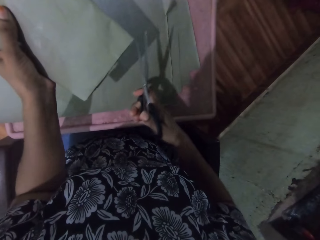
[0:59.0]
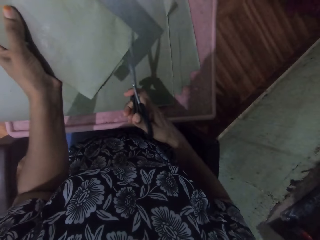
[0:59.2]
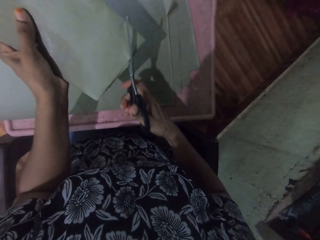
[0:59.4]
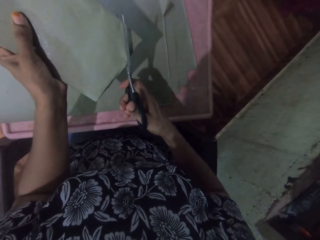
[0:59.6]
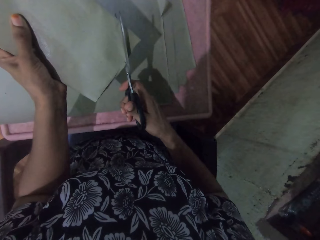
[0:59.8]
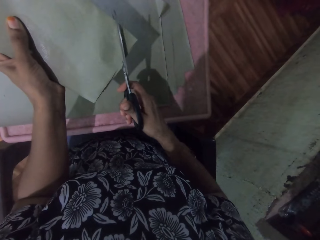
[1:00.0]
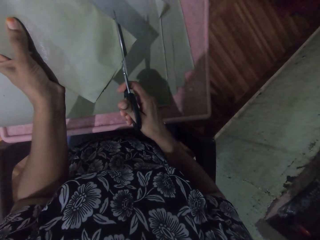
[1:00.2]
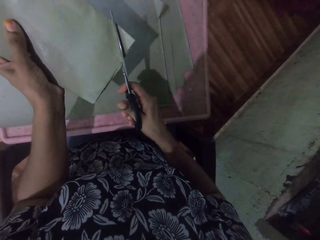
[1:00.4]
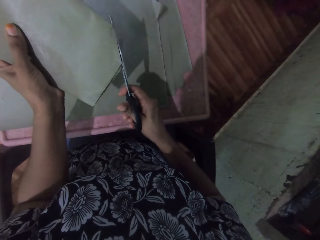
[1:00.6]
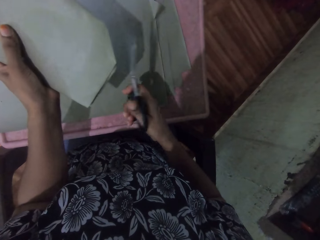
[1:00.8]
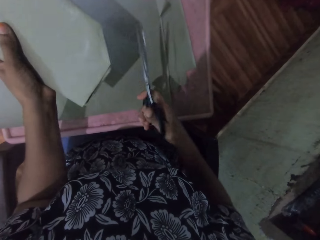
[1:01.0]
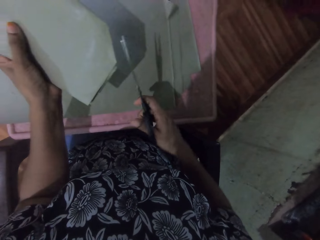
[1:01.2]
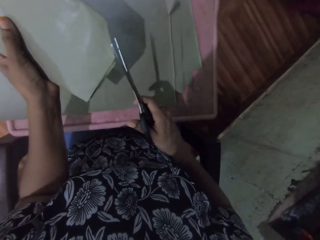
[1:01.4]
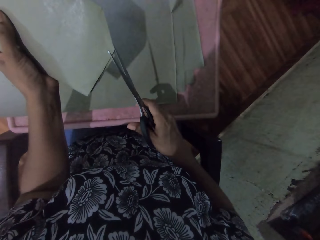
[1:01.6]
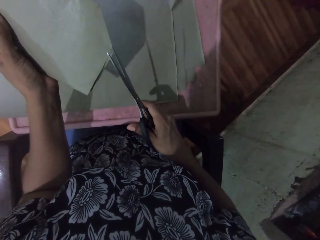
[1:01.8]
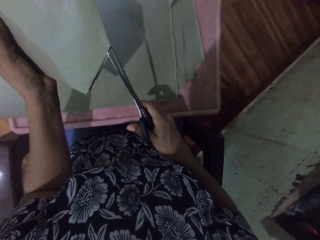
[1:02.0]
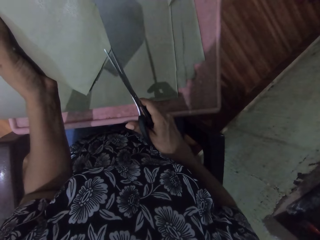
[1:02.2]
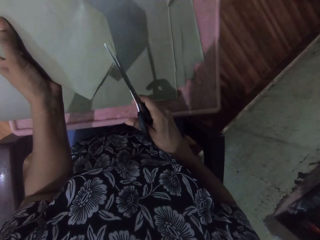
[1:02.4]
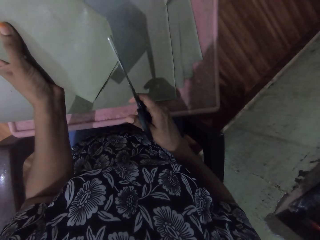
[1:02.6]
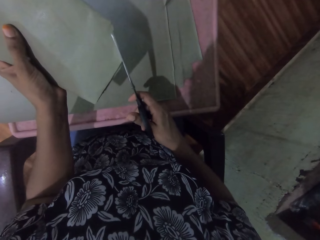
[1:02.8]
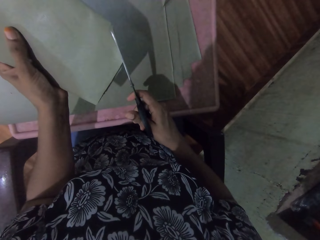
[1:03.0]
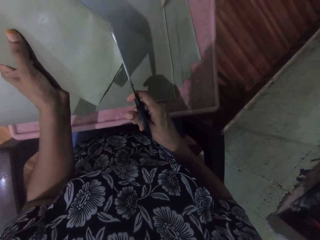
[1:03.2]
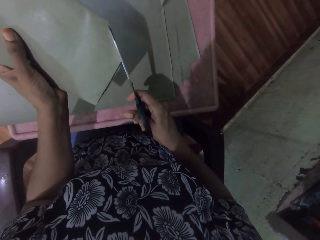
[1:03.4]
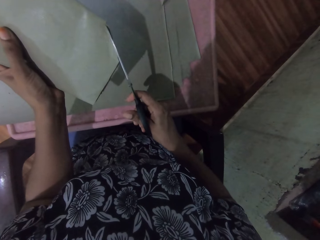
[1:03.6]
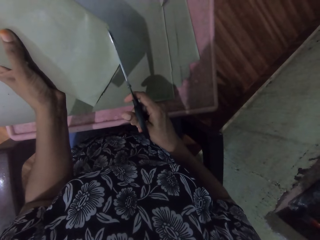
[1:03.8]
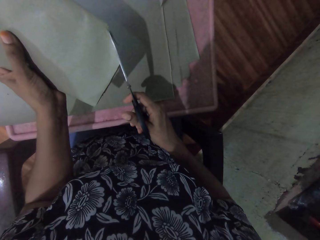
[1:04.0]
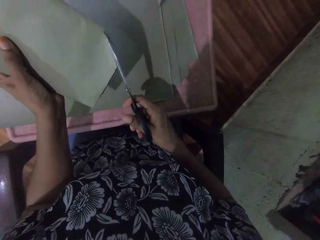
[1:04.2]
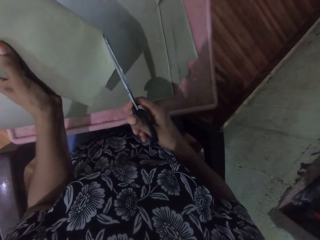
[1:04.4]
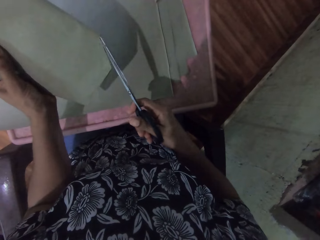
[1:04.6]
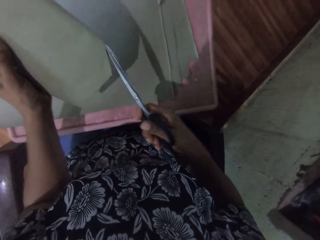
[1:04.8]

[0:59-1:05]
The camera wearer trims the edges of the sheet of paper with the scissors in her right hand.

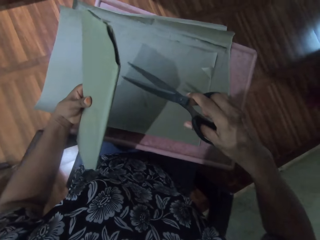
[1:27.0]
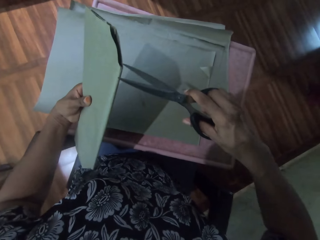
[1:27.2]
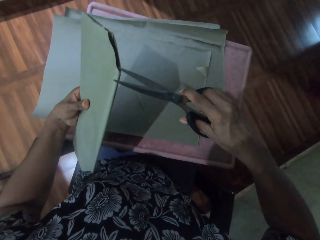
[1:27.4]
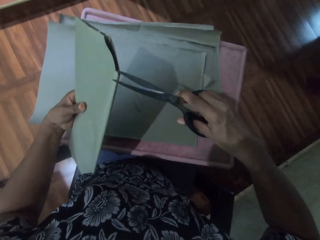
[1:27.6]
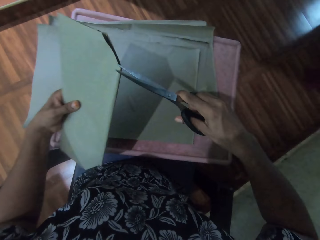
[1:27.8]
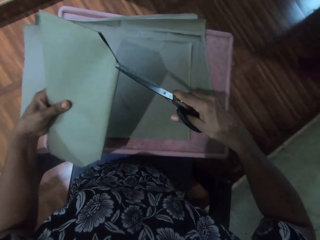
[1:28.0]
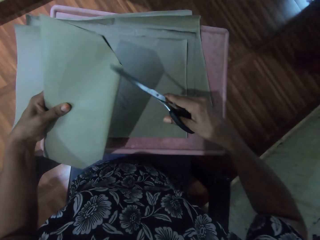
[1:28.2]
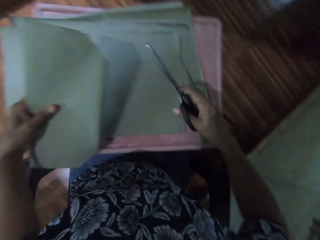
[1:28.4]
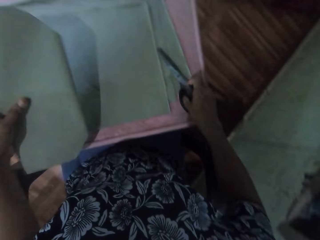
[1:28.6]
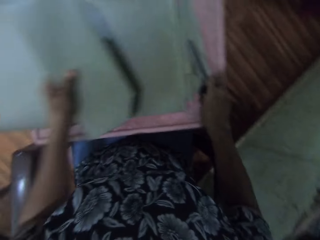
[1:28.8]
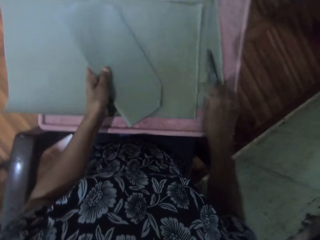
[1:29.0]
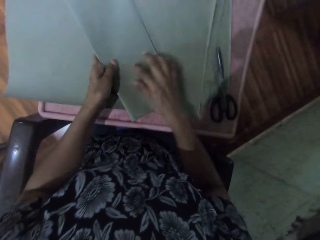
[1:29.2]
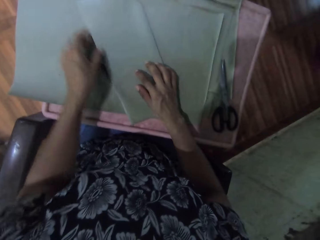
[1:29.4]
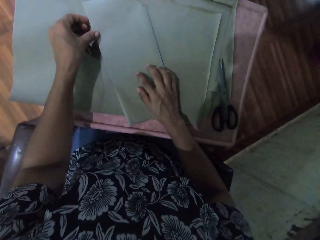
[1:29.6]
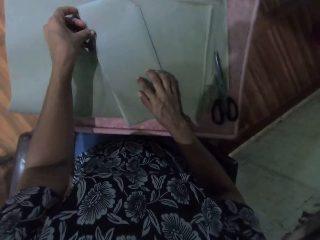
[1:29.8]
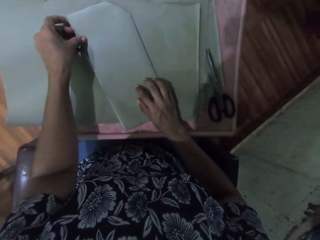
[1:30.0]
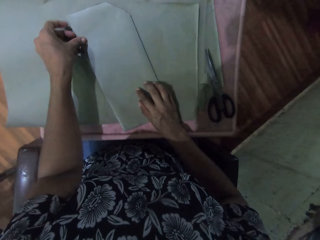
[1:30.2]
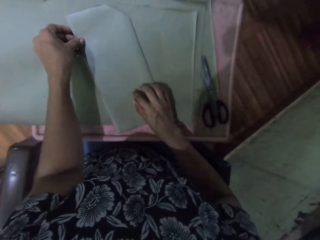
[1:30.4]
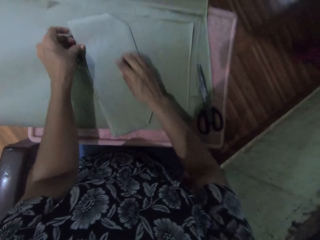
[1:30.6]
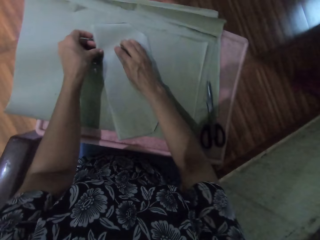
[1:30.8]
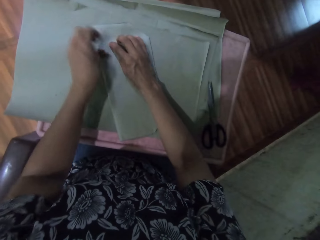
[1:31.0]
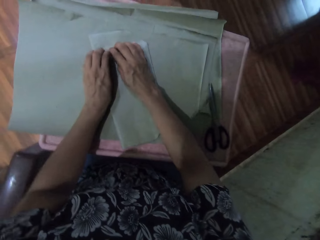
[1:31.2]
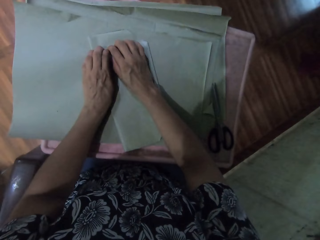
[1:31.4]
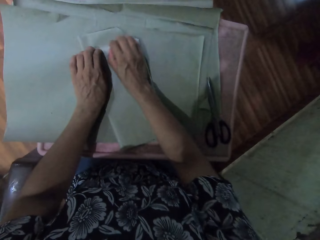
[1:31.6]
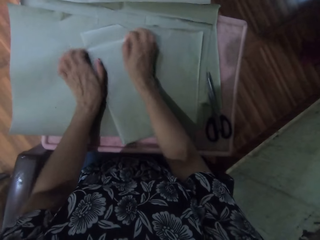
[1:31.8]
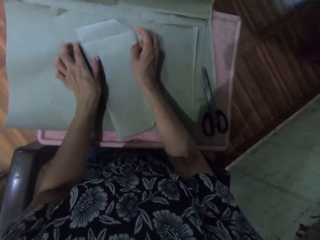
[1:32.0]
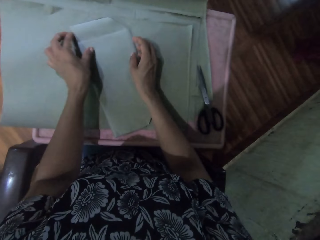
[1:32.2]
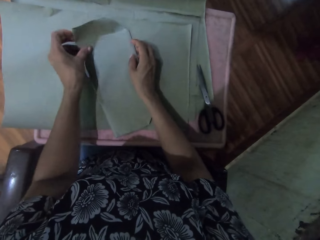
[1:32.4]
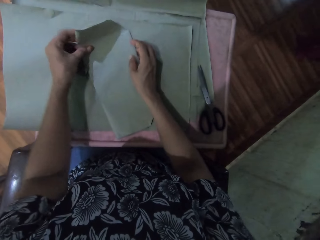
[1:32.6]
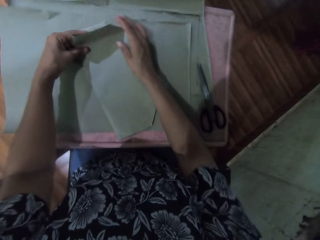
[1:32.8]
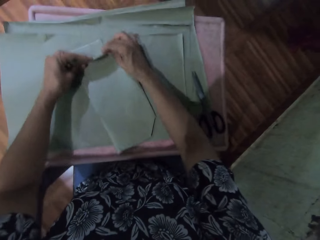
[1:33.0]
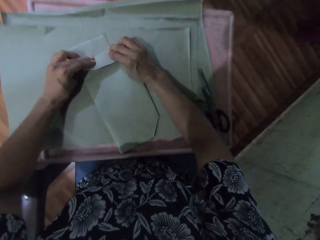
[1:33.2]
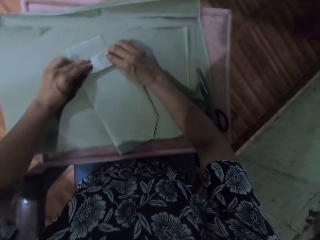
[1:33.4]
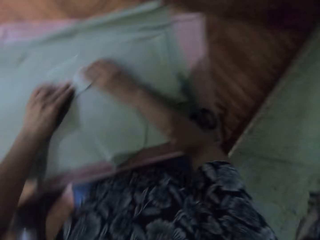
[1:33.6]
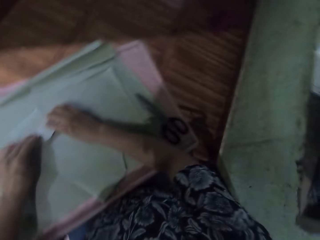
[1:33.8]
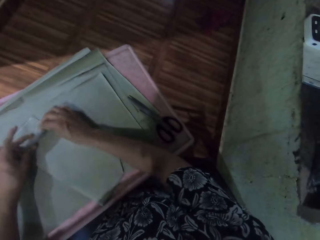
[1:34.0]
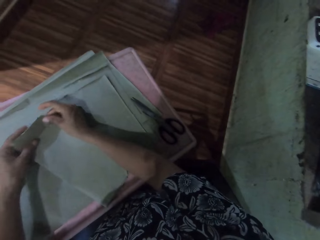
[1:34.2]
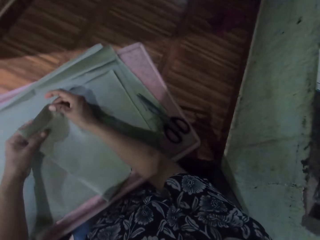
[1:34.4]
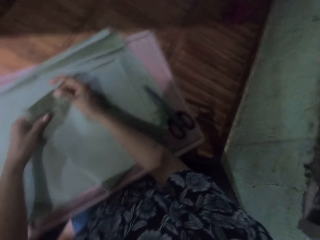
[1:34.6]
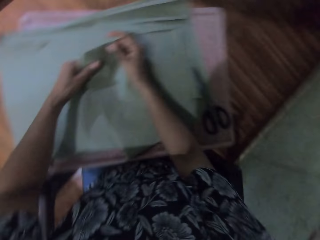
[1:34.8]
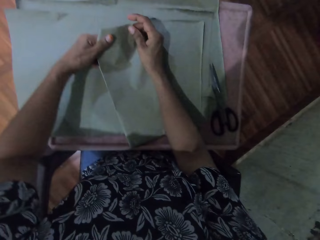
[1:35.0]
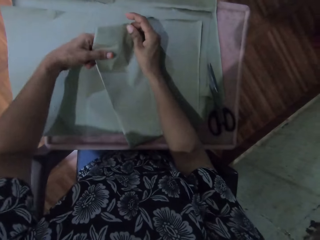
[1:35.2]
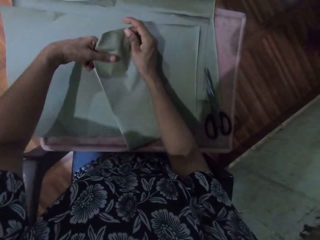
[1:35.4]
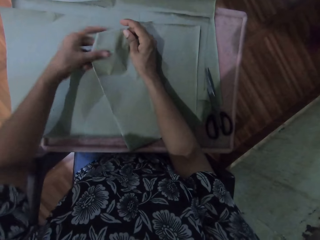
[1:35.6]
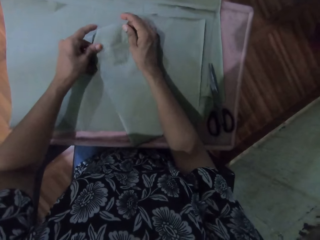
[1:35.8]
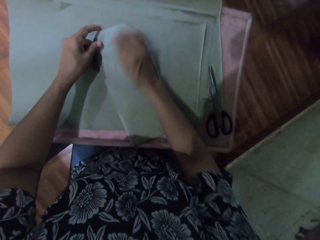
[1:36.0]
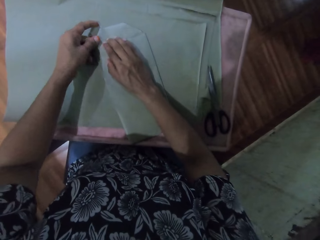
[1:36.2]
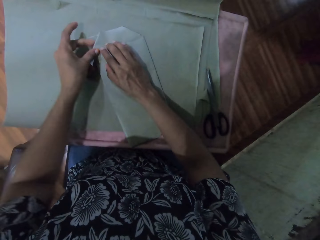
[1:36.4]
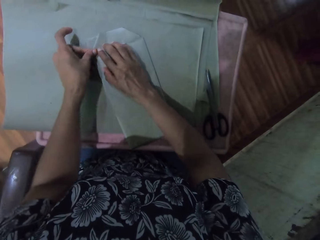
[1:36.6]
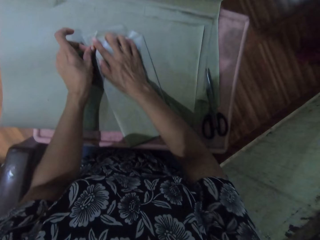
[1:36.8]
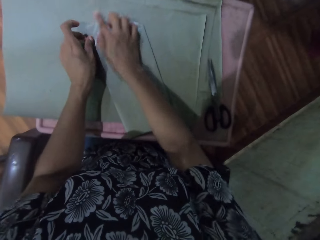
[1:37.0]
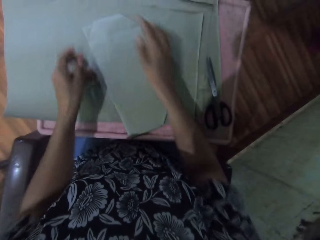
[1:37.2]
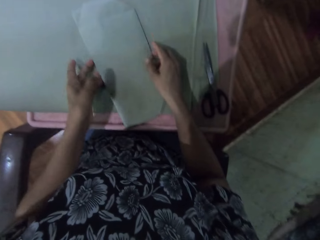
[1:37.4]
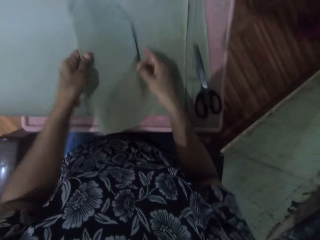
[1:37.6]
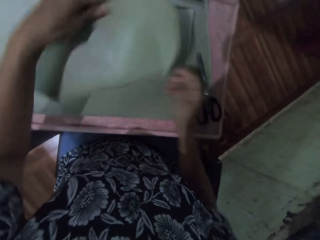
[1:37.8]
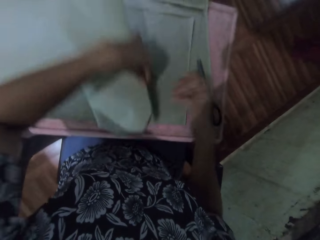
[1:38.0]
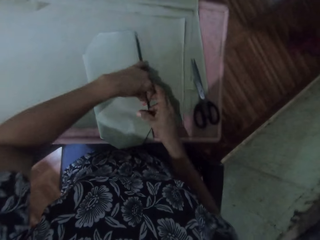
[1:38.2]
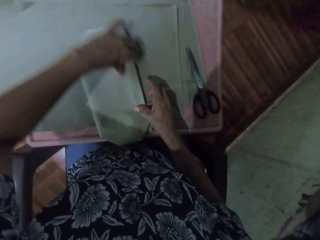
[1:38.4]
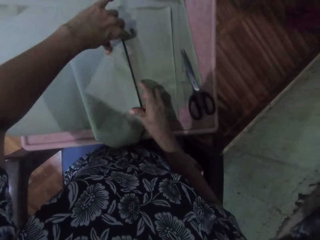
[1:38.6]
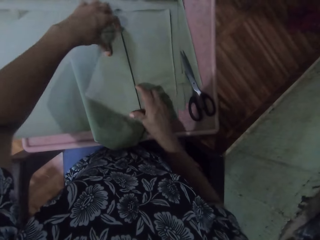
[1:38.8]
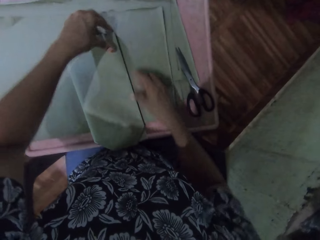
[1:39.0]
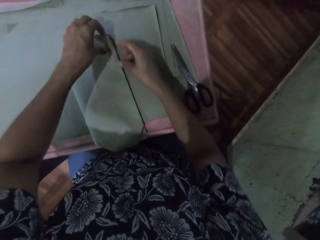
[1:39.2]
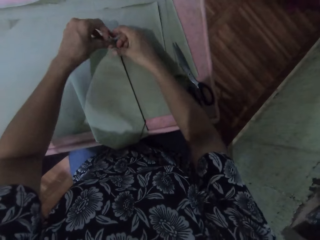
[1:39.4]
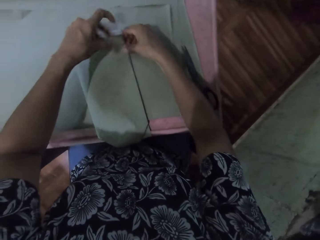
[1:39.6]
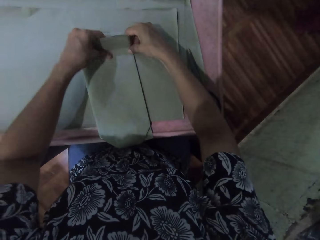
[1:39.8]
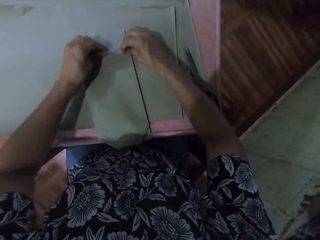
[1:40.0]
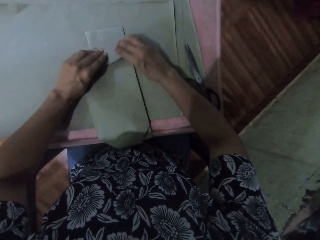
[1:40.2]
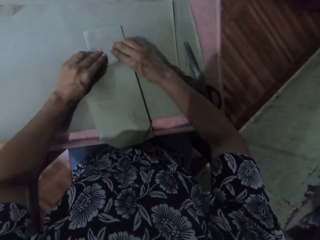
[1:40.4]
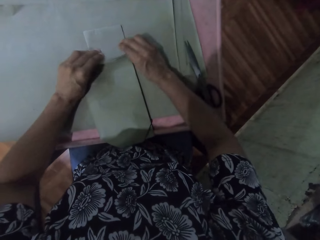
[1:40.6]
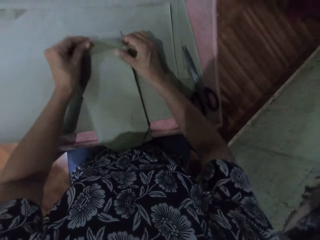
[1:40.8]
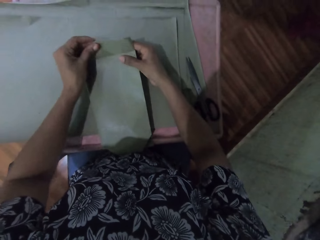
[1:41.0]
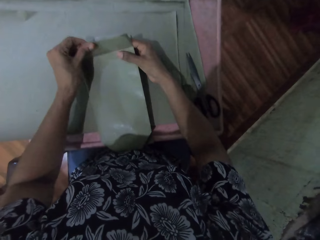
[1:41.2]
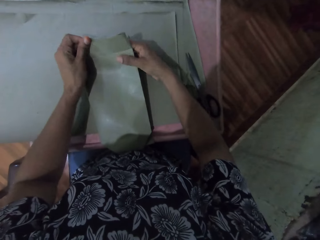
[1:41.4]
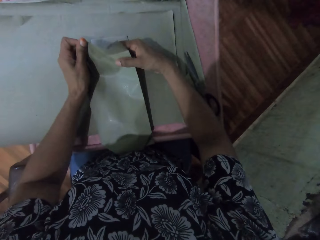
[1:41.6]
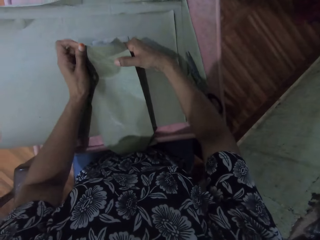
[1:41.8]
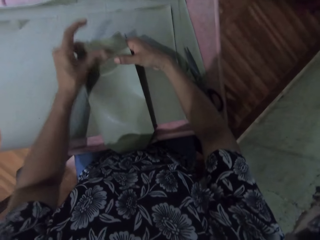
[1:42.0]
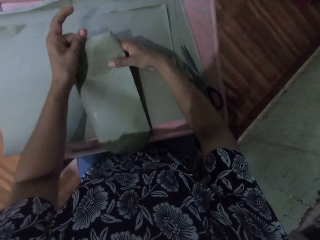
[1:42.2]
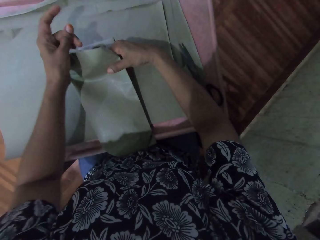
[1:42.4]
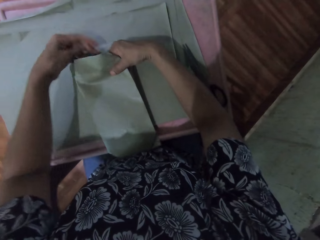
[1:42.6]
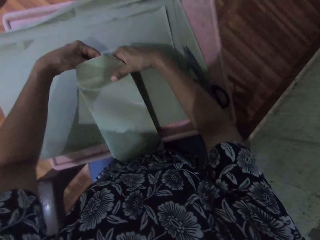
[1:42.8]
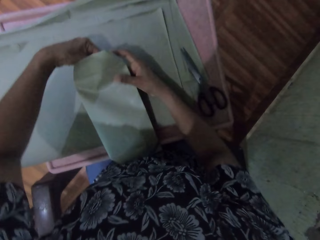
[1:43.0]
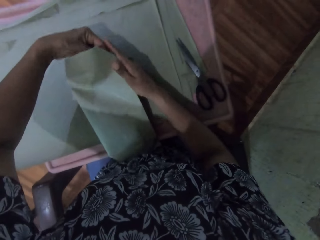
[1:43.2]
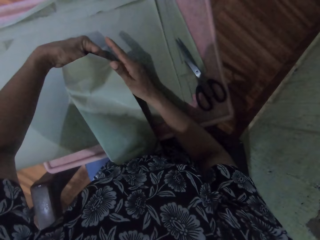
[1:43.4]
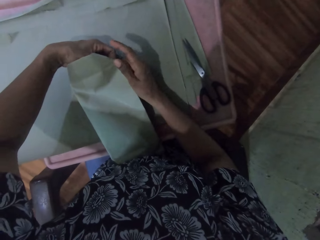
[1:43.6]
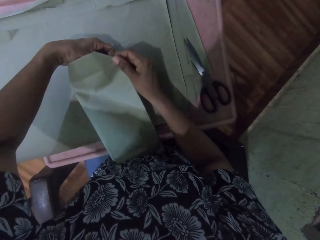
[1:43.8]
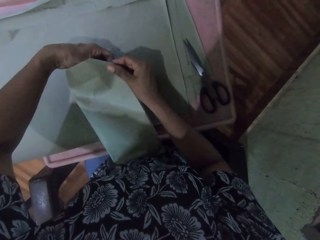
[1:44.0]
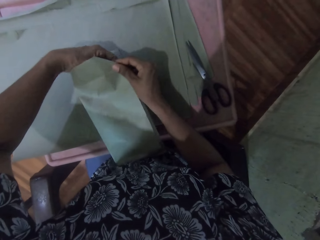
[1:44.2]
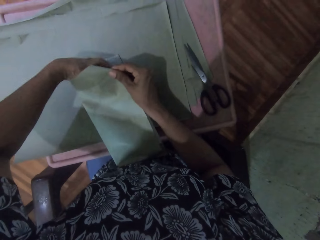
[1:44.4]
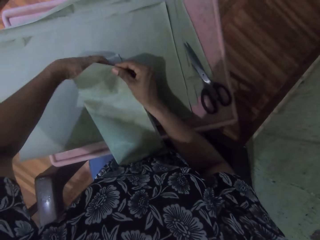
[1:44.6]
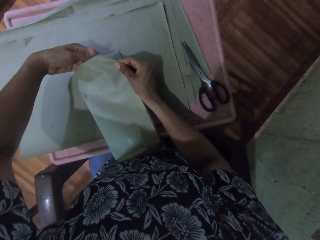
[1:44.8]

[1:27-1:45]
The camera wearer places the book on the table. She drops the scissors on the table with her right hand. She wraps the book in the sheet of paper with both hands. She straightens the book cover and folds the edges of the book cover. She turns the book with both hands on the table. She wraps the book in the sheet of paper with both hands.
